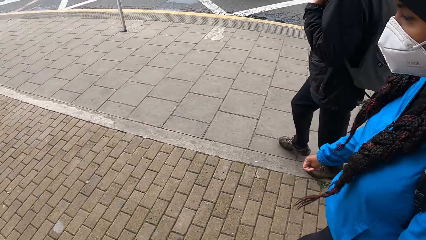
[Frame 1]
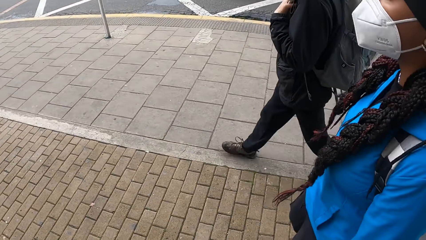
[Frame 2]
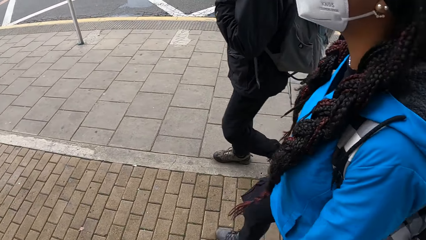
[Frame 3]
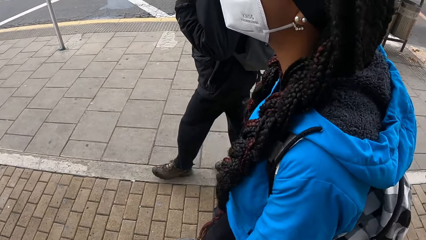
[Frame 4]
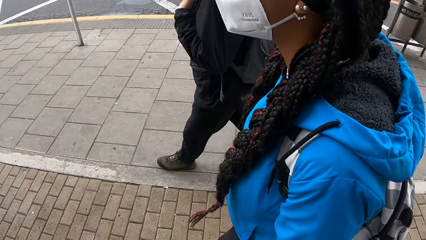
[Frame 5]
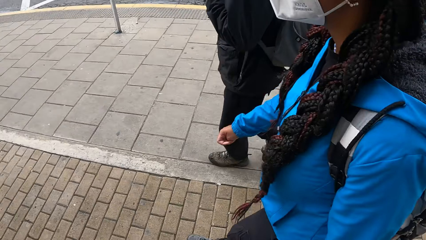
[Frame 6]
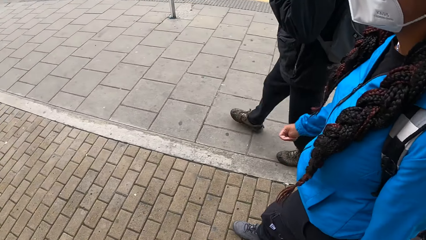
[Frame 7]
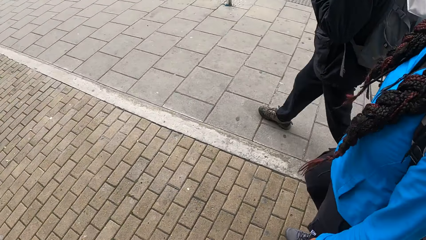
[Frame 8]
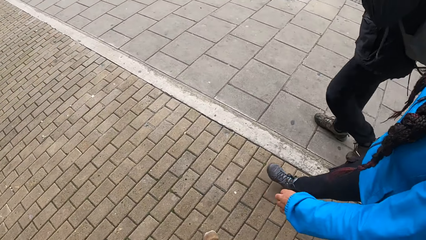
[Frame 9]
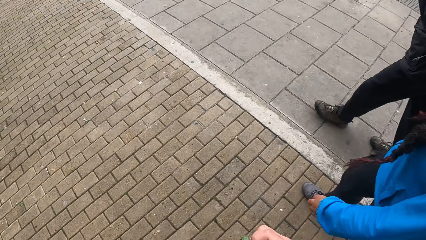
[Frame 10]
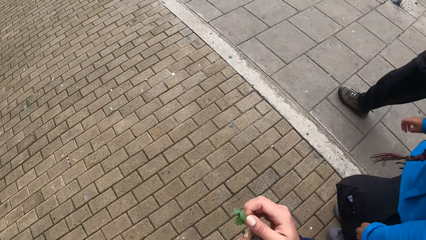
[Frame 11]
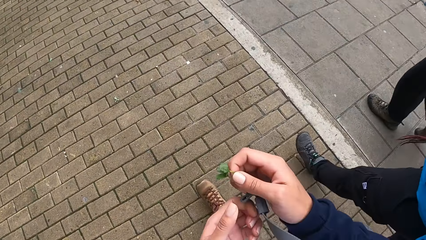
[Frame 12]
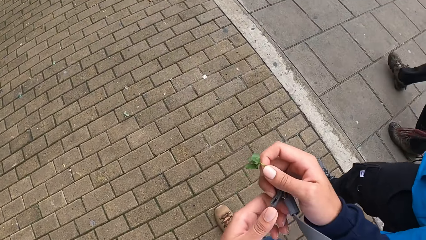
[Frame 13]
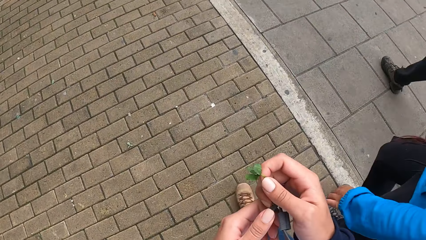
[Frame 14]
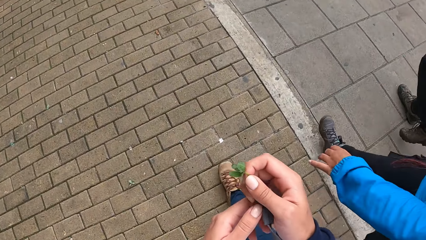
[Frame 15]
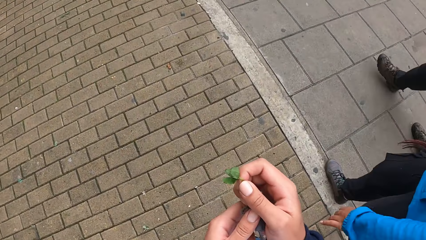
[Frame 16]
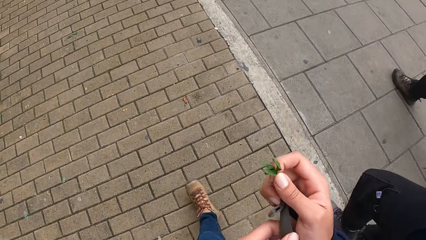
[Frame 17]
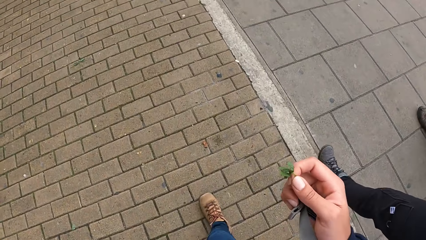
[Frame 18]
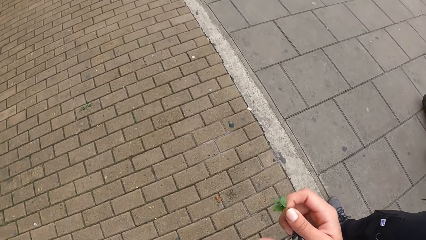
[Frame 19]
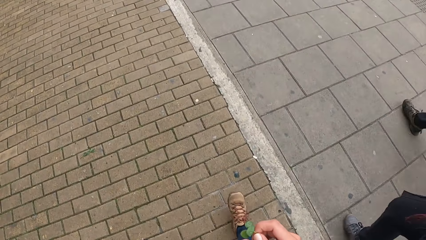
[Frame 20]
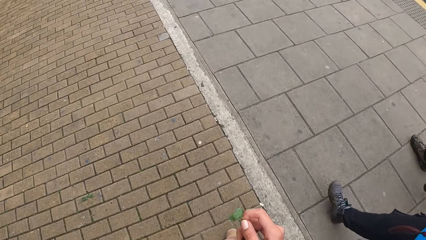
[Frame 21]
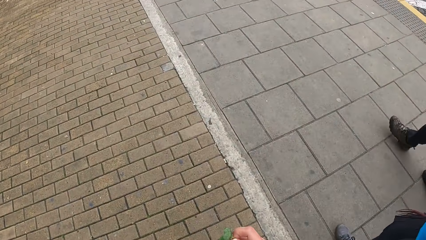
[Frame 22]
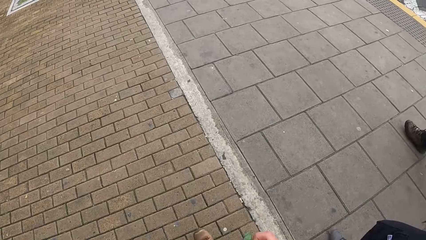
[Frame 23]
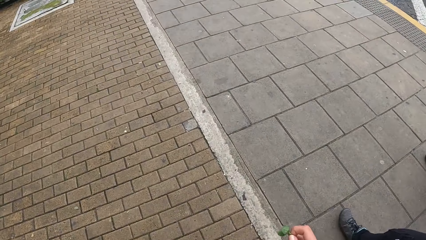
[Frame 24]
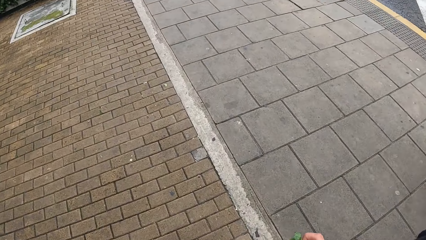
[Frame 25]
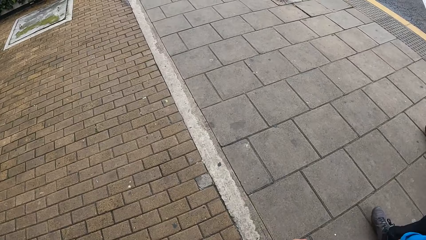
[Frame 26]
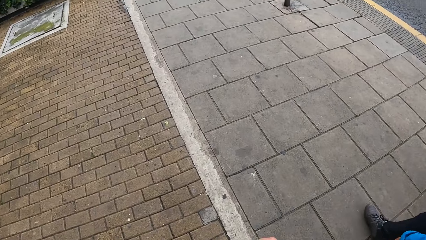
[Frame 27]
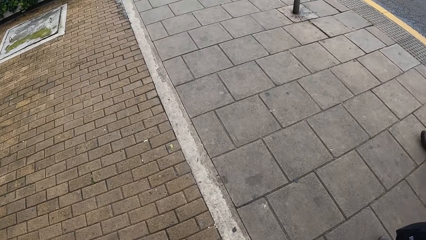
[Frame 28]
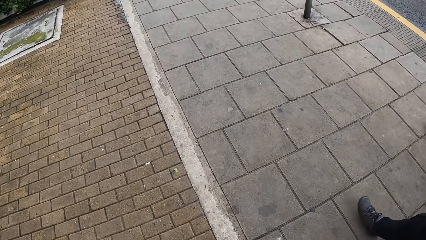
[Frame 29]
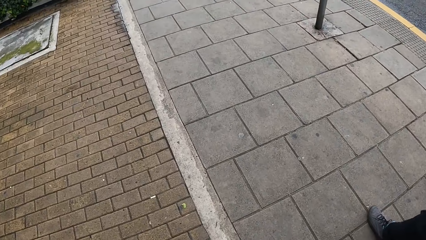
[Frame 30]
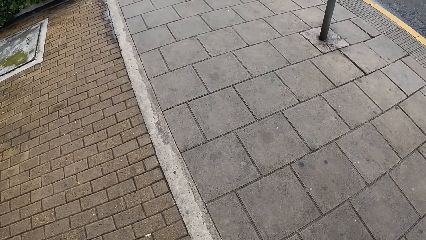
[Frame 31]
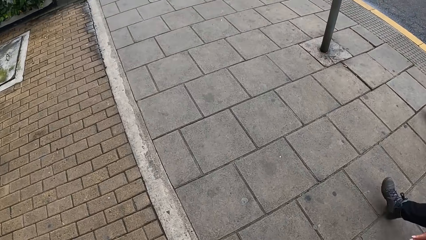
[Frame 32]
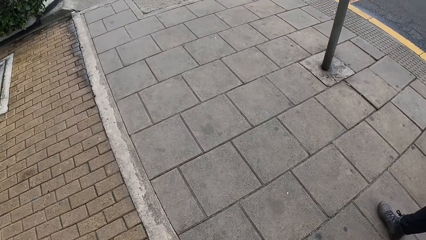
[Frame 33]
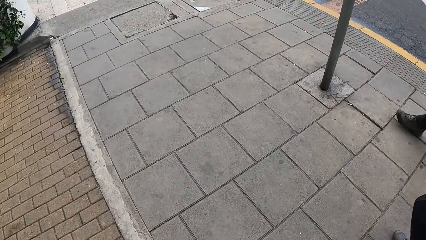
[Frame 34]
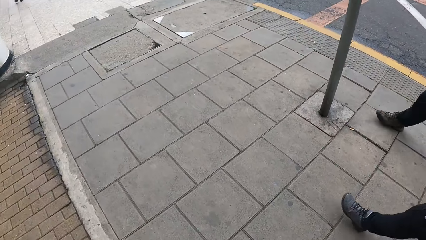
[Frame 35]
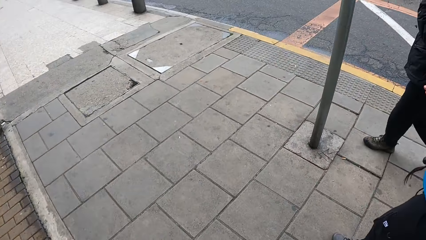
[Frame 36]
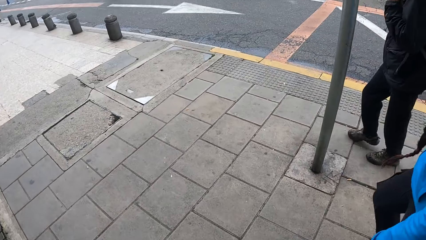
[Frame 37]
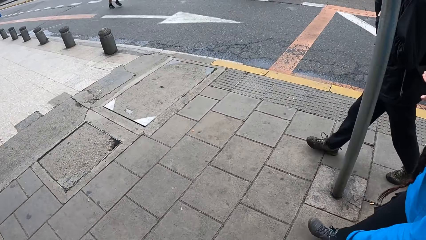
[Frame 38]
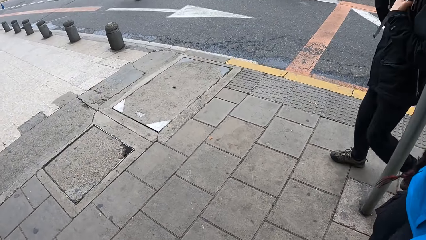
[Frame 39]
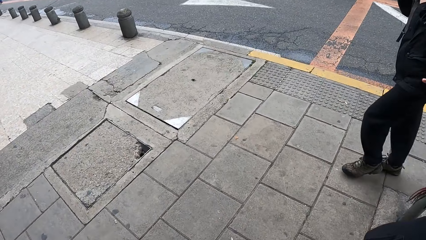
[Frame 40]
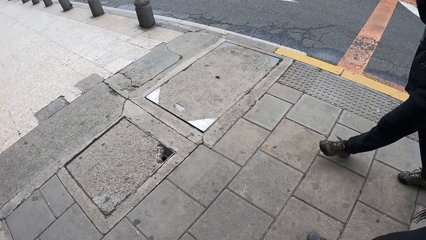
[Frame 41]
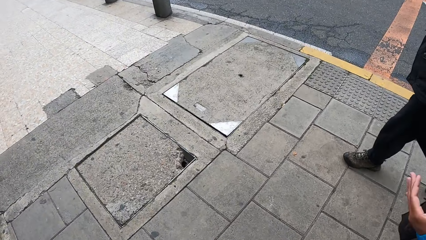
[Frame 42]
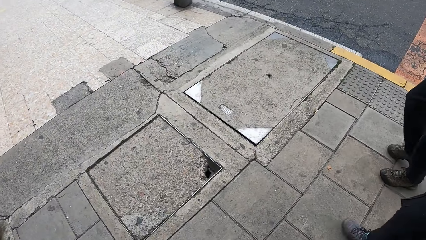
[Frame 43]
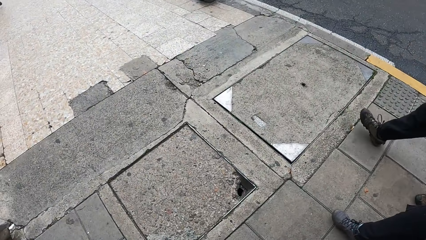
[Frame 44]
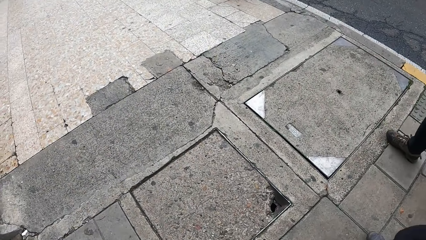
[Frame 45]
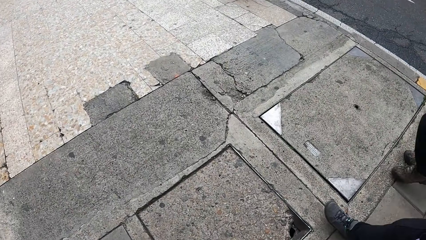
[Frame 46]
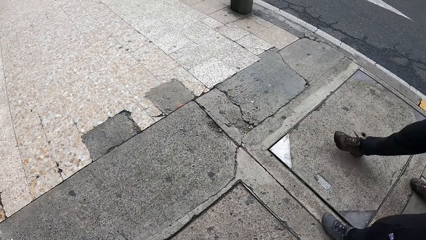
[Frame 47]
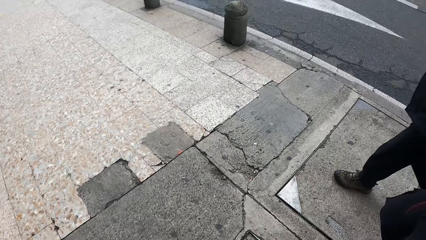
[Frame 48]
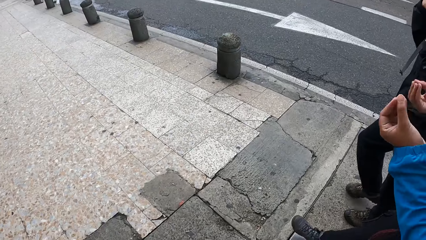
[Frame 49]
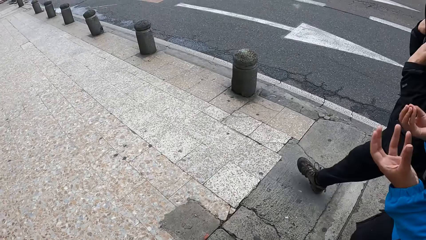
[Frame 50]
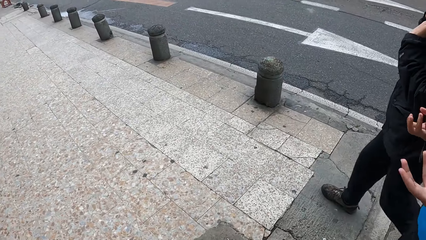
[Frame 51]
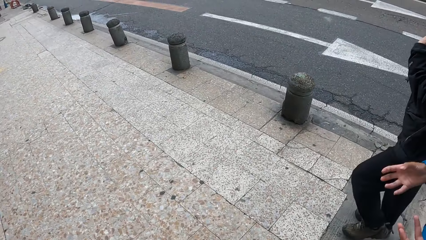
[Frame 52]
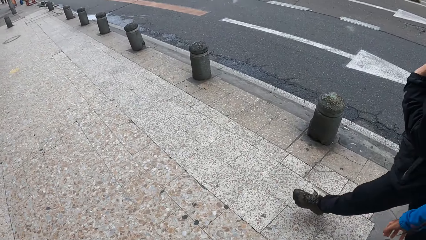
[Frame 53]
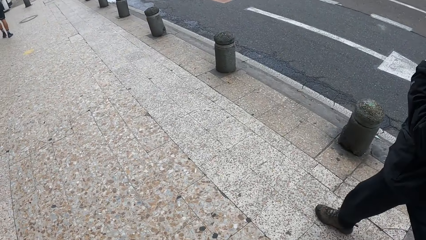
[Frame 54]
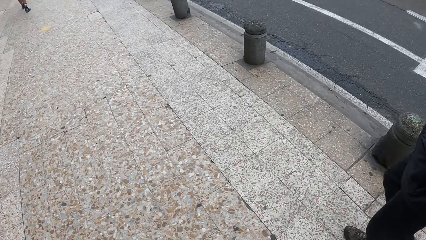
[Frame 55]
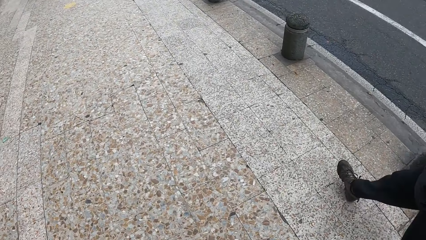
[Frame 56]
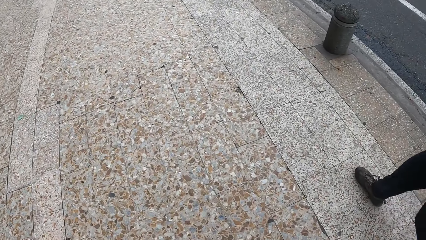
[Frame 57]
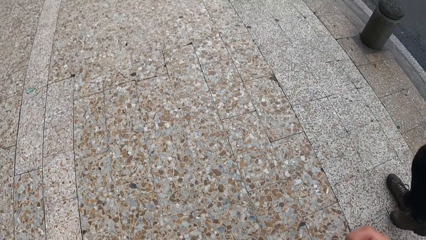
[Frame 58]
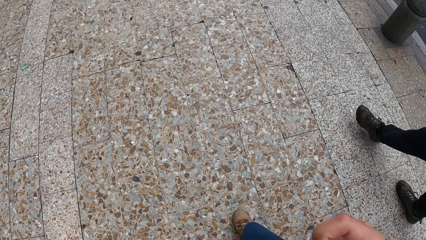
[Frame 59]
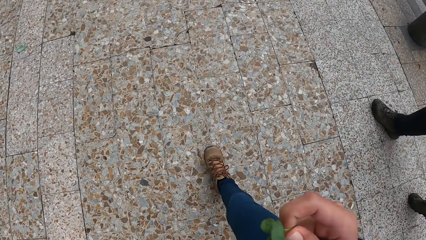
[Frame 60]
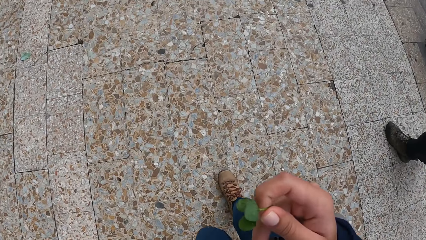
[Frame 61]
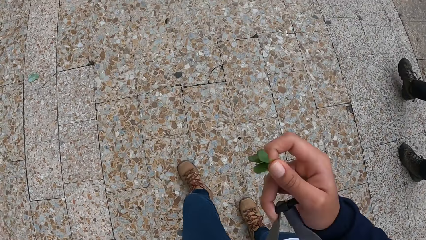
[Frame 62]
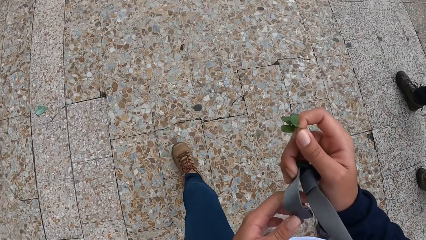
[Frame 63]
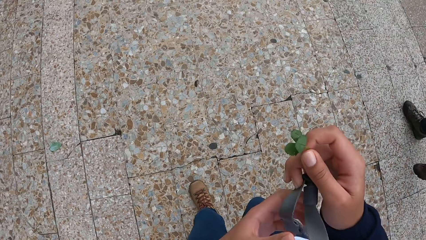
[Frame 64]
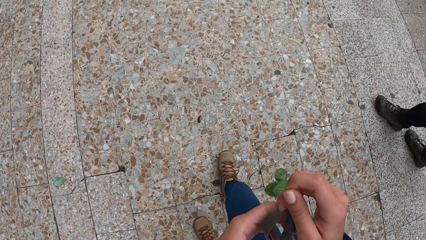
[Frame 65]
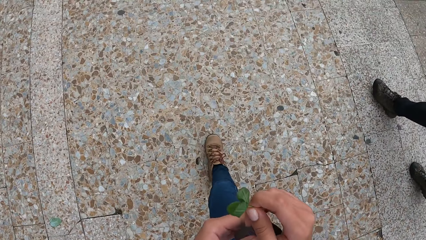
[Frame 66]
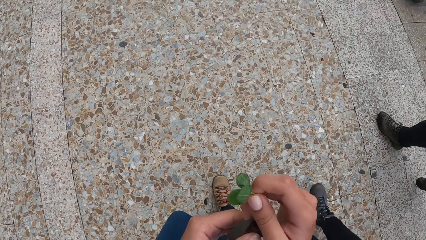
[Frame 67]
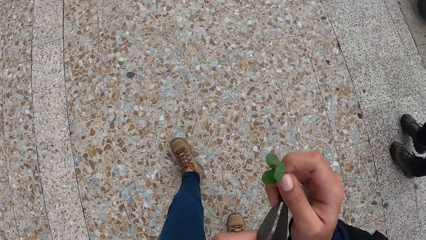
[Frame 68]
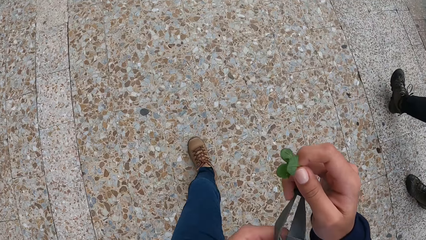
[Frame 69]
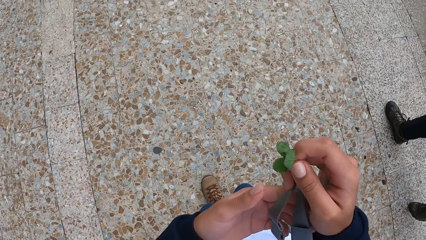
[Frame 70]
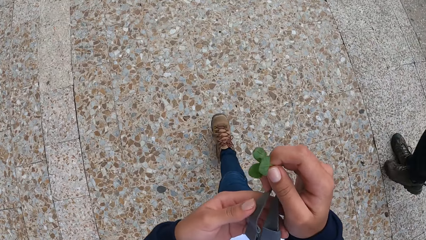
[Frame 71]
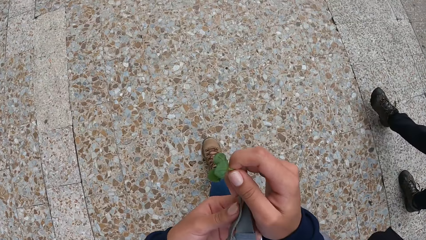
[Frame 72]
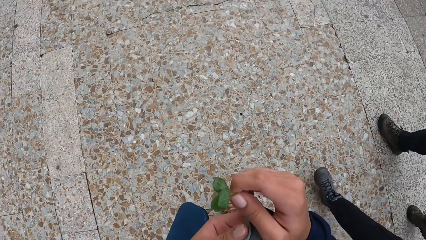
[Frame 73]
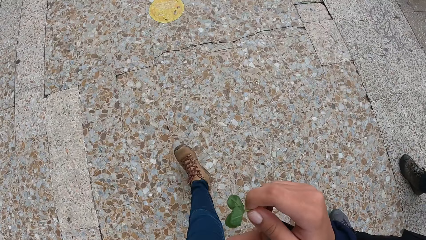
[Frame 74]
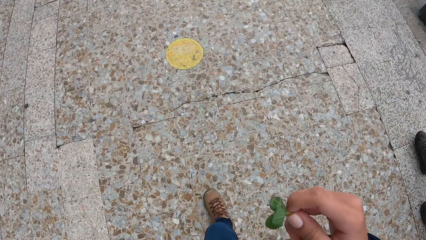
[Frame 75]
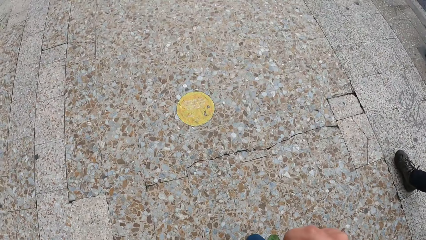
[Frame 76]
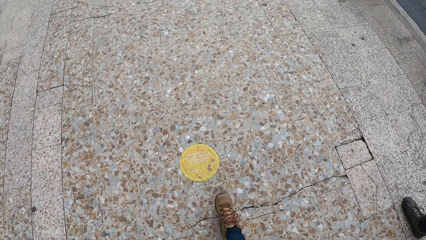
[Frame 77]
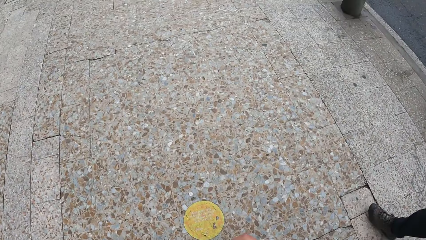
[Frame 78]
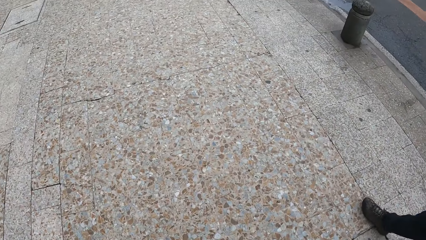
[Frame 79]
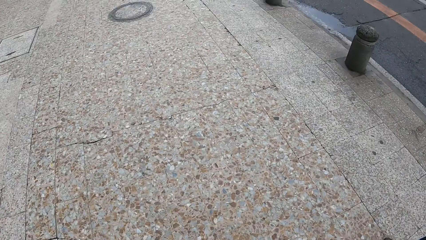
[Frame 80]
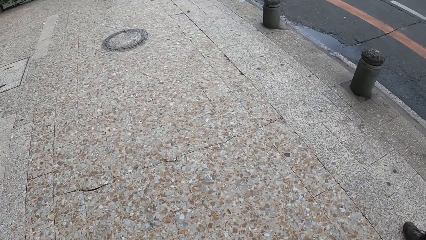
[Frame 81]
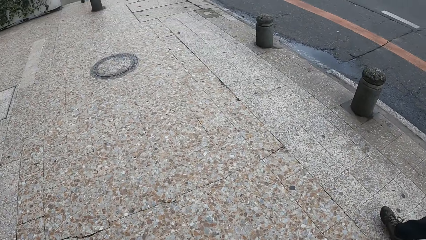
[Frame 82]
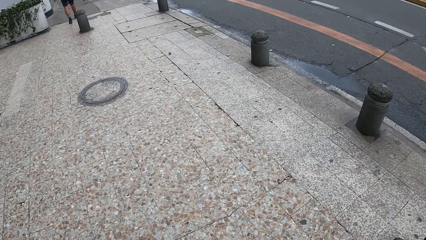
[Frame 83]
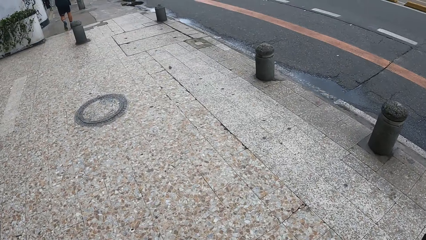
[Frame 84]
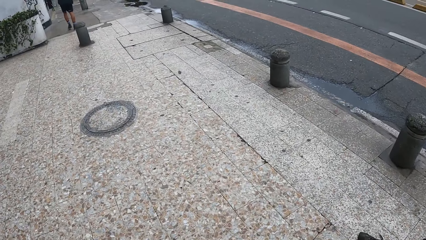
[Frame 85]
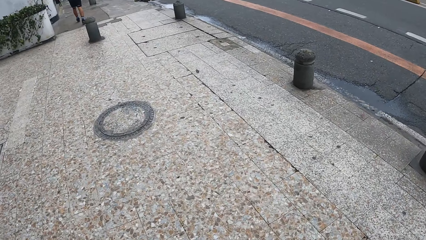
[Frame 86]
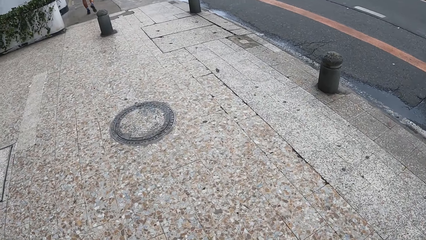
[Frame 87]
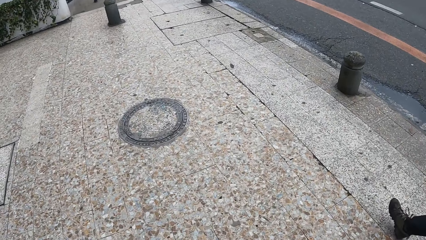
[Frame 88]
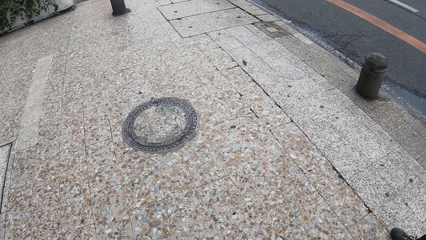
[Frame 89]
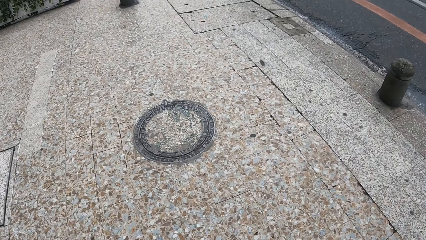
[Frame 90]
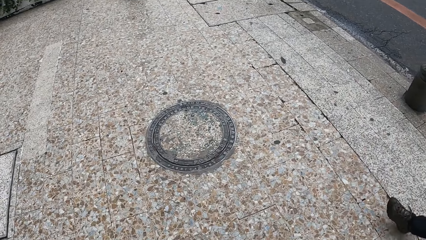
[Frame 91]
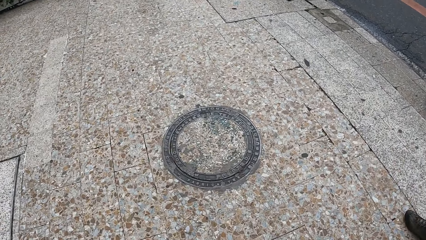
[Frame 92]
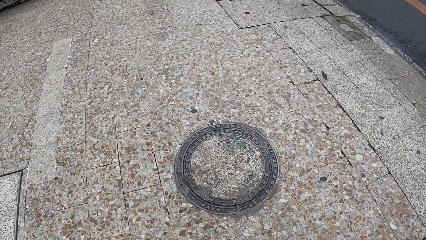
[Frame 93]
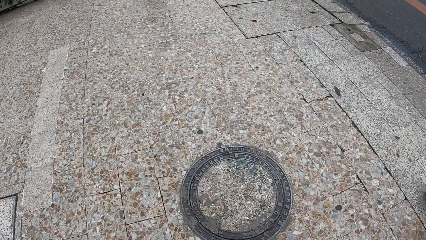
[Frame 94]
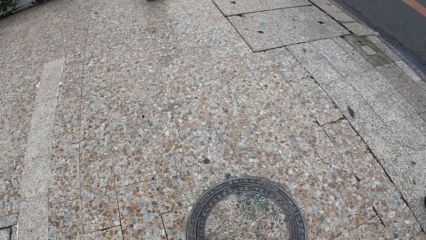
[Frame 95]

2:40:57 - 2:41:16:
The camera wearer holds a leaf in her right hand. She walks around. She holds something. She walks around.
